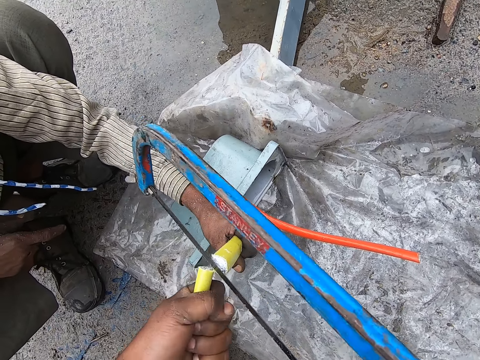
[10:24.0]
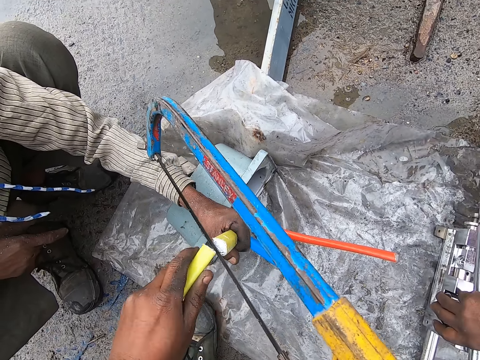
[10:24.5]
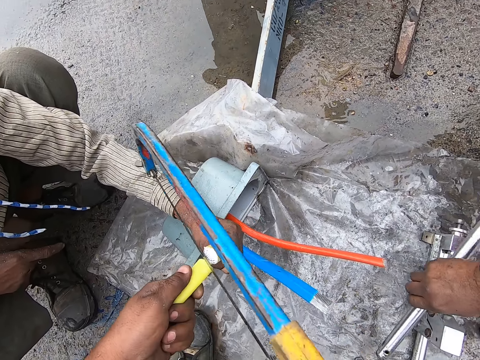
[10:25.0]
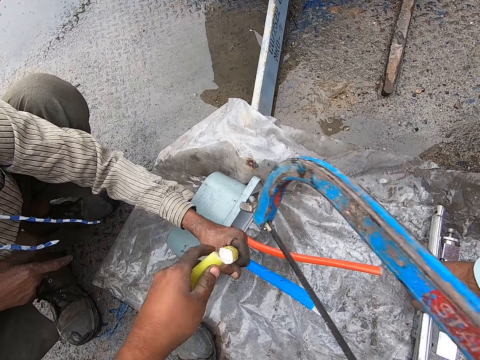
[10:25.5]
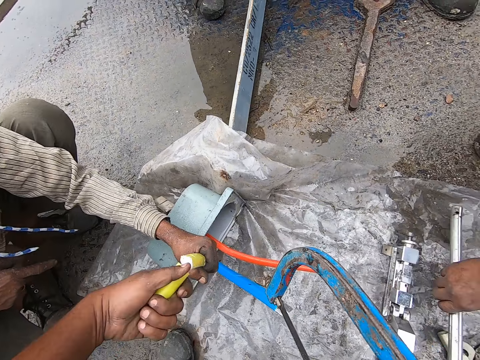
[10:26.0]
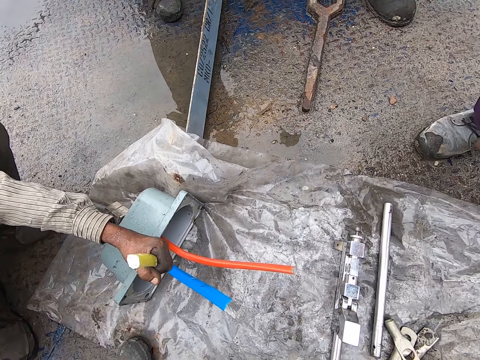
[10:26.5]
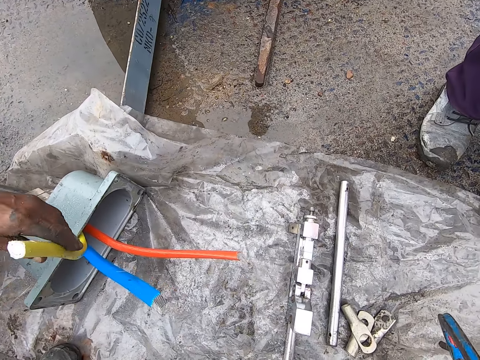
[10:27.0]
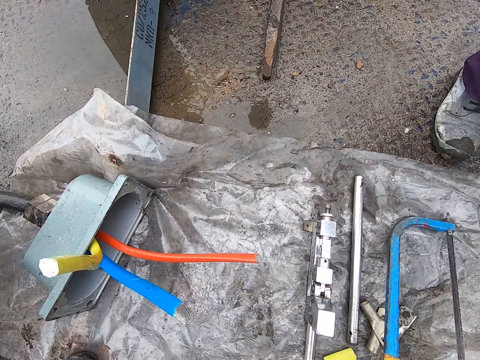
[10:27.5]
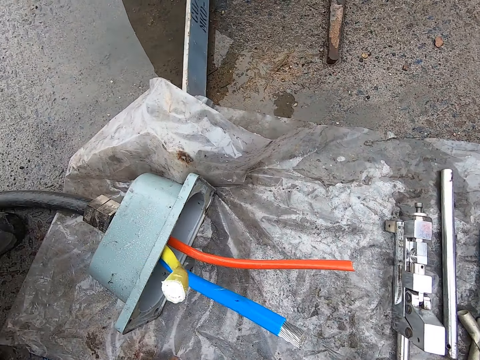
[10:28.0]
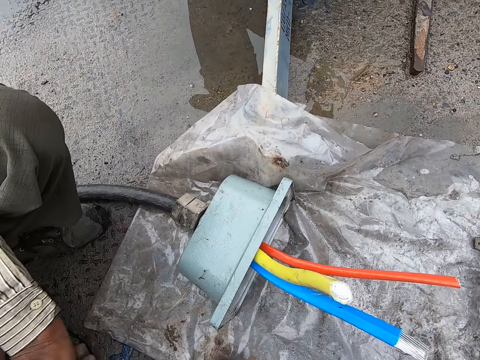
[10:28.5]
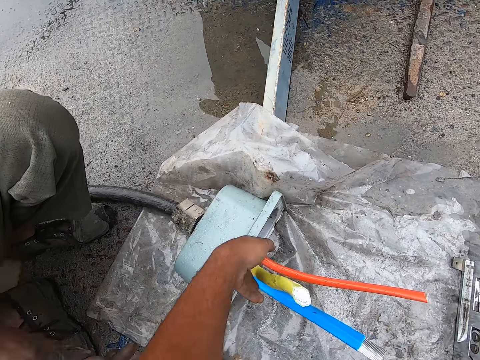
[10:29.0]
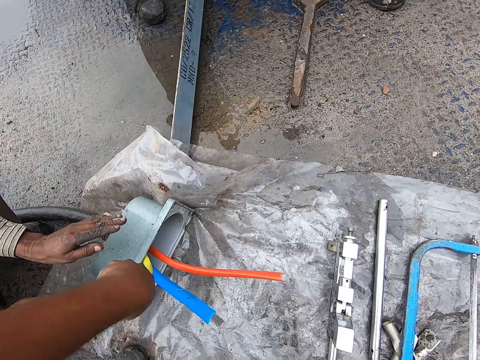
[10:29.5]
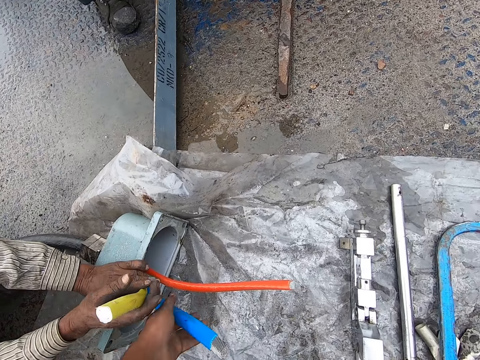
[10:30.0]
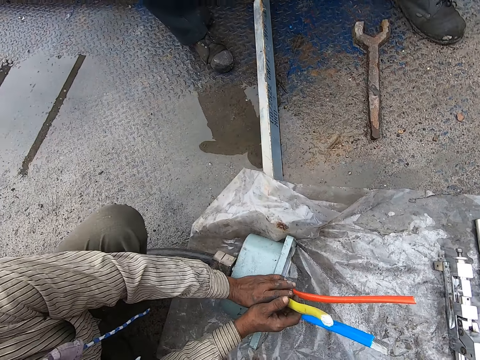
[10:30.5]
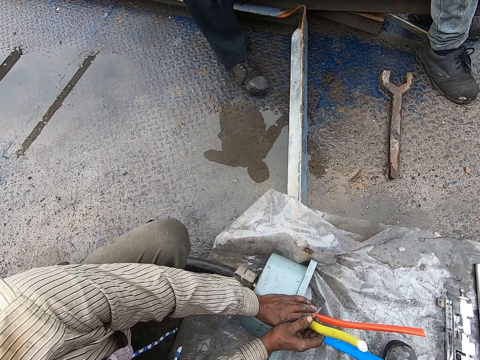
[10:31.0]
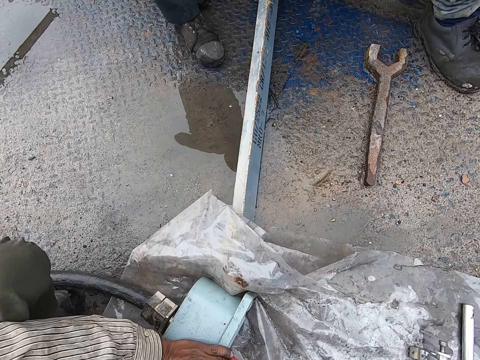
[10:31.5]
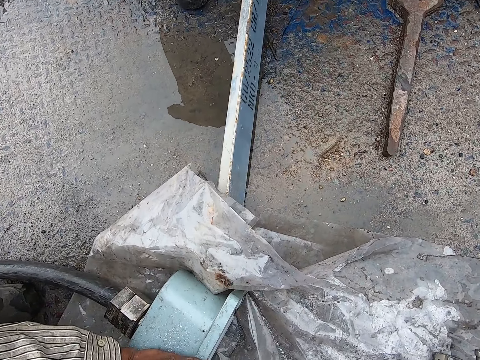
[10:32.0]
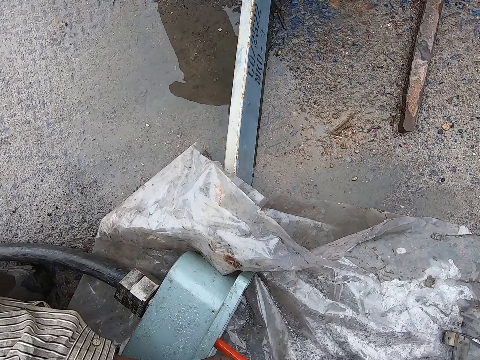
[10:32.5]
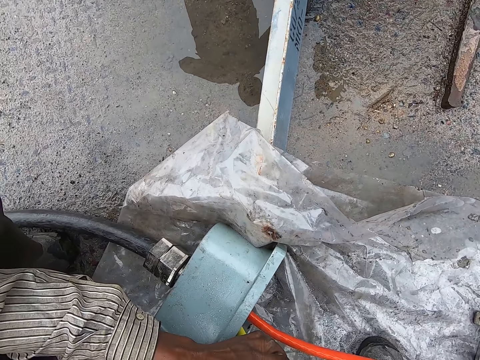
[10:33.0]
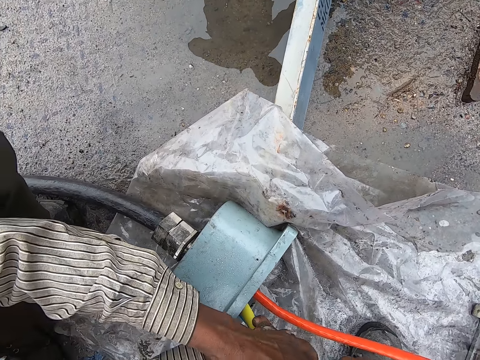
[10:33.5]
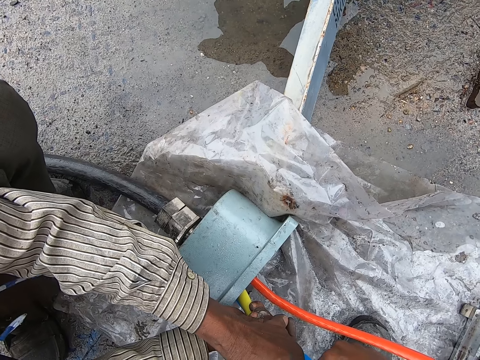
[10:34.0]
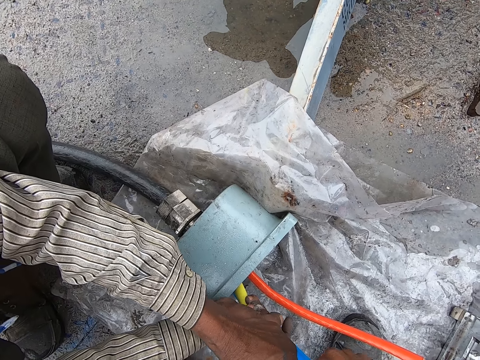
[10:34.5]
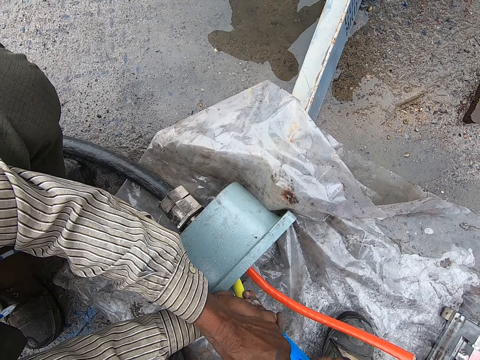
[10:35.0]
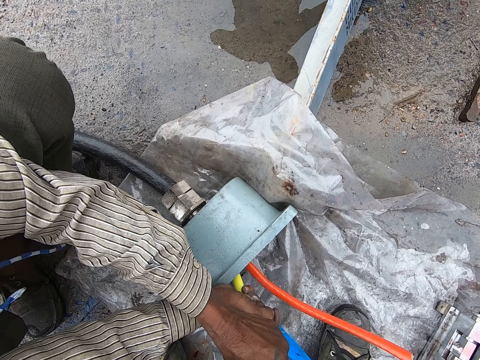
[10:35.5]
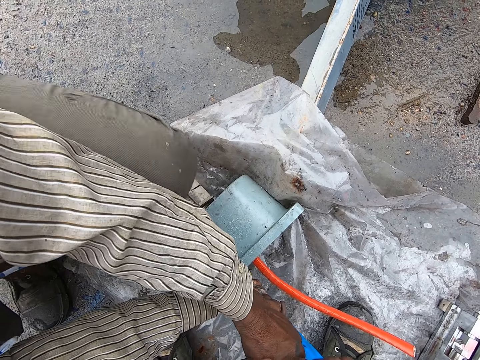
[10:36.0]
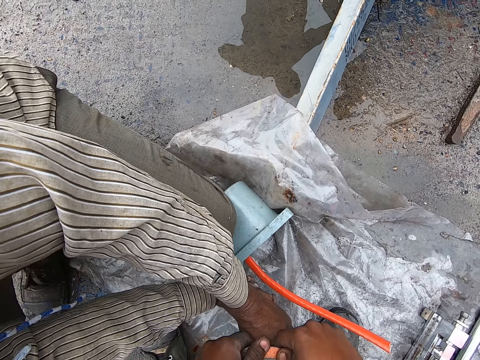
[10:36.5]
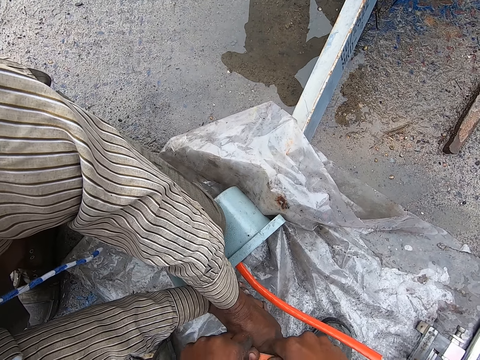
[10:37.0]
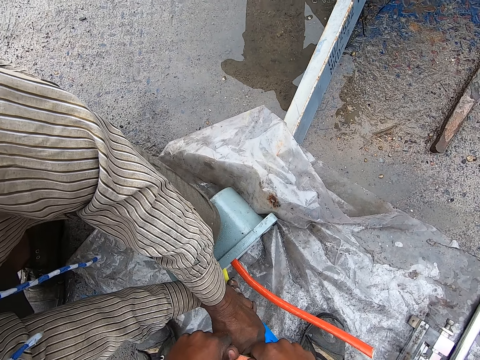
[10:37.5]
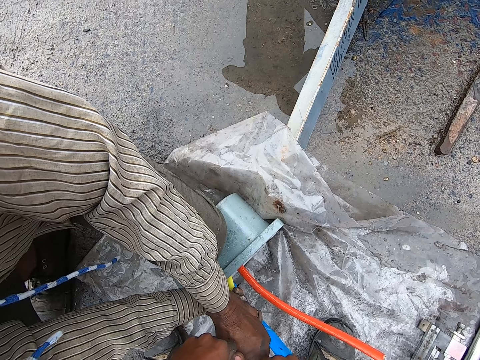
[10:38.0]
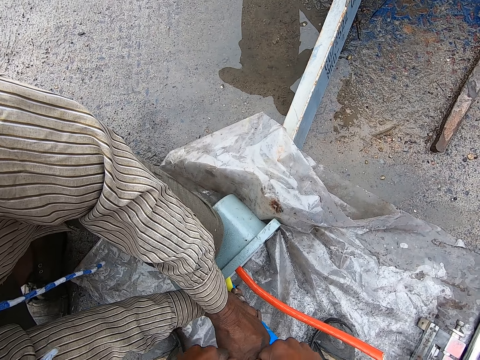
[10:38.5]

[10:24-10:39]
The camera wearer twists the wire cable with his left hand. A man holds the wire cable with his left hand. The camera wearer puts the hacksaw on the ground. He holds the wire cable with his left hand. The man holds the cable with both hands. The camera wearer looks around.

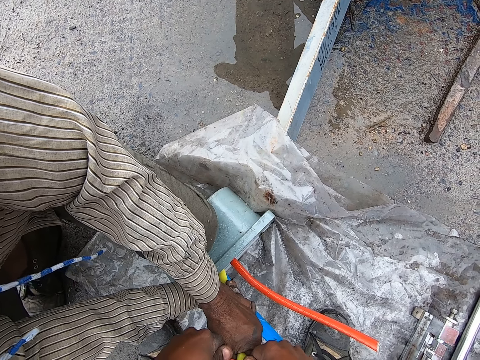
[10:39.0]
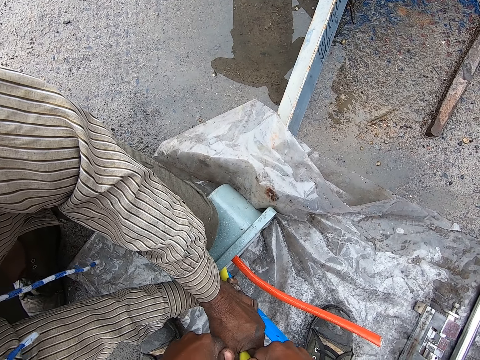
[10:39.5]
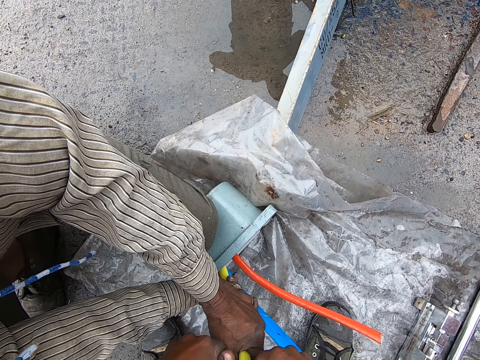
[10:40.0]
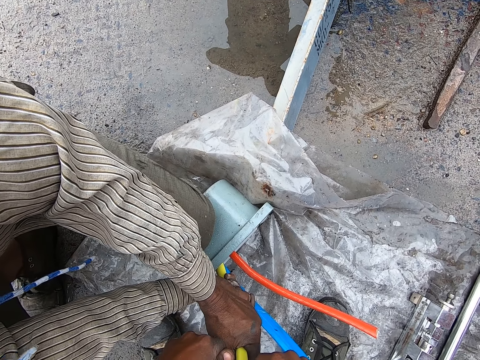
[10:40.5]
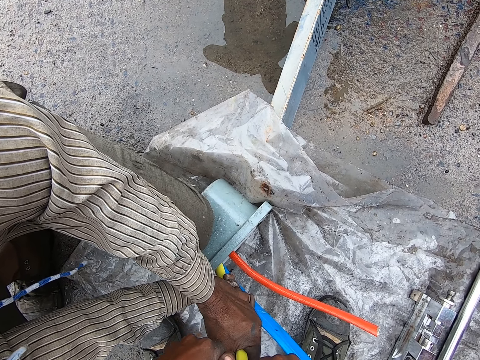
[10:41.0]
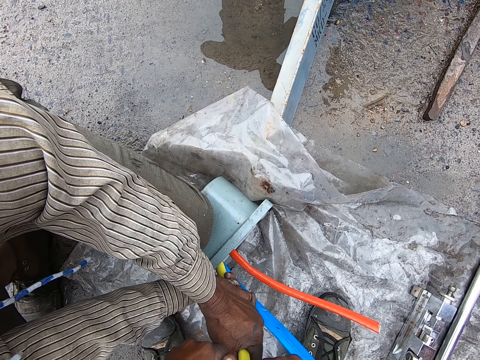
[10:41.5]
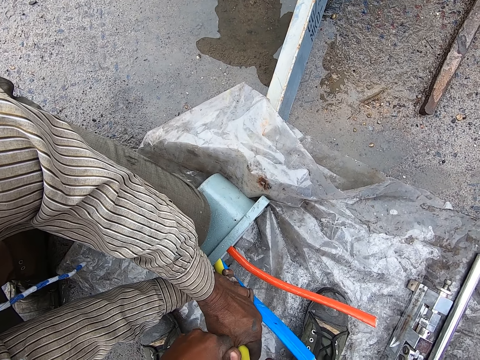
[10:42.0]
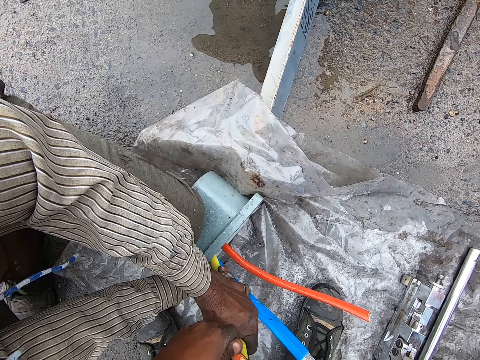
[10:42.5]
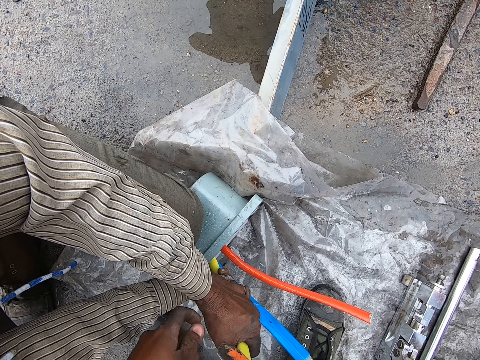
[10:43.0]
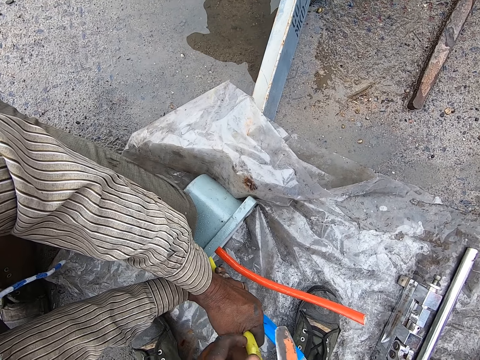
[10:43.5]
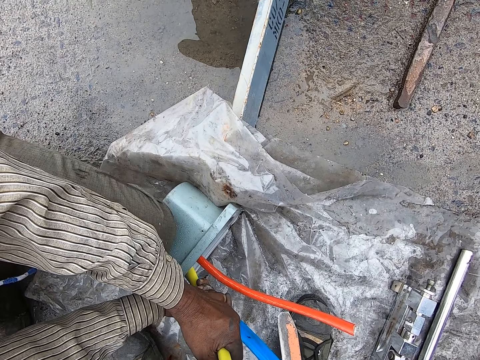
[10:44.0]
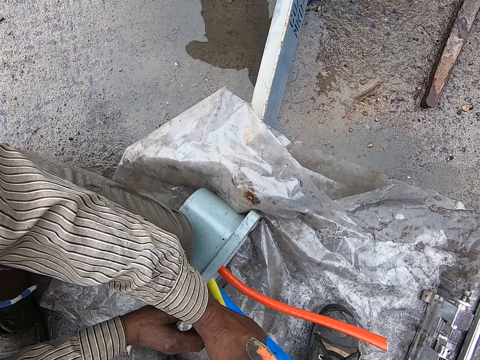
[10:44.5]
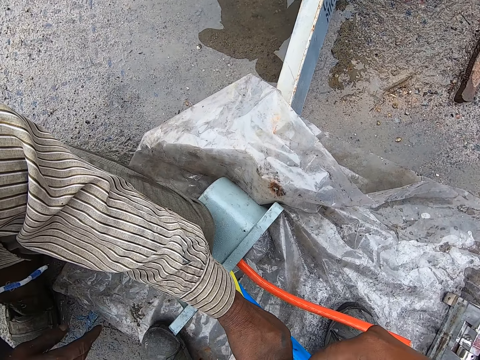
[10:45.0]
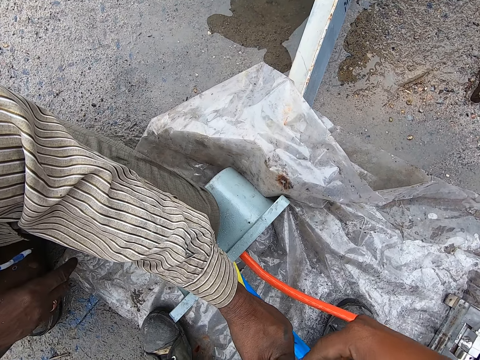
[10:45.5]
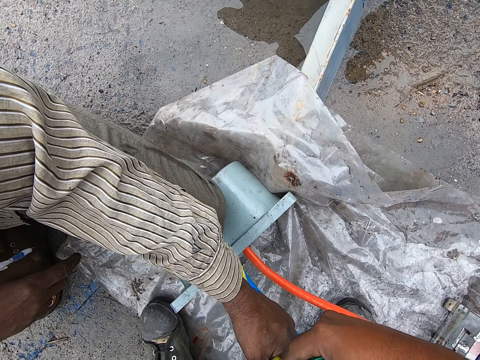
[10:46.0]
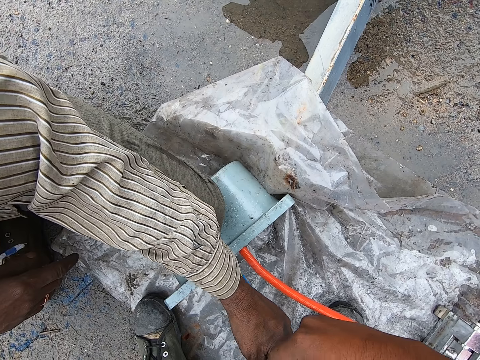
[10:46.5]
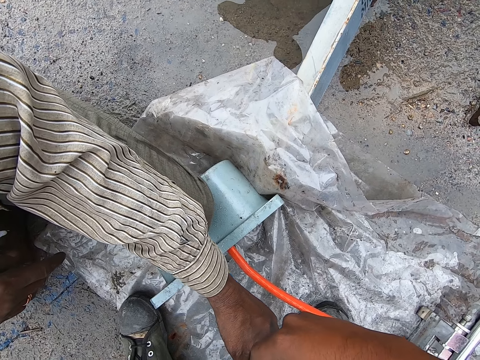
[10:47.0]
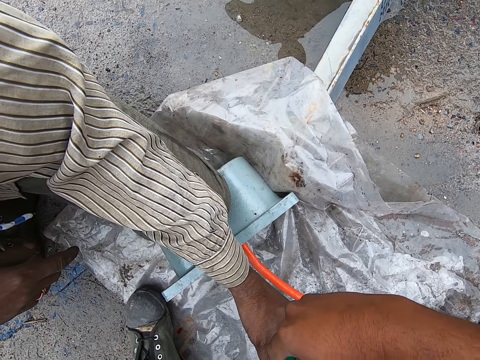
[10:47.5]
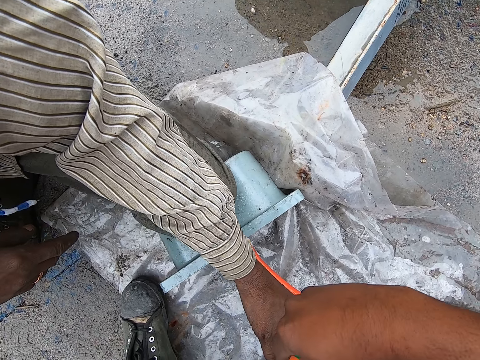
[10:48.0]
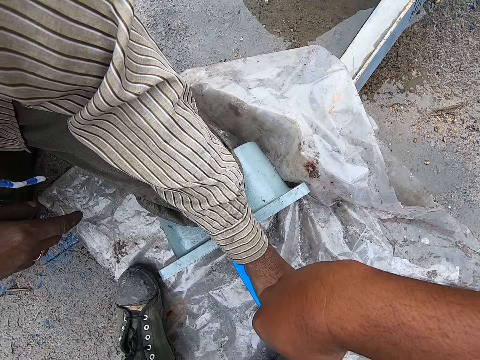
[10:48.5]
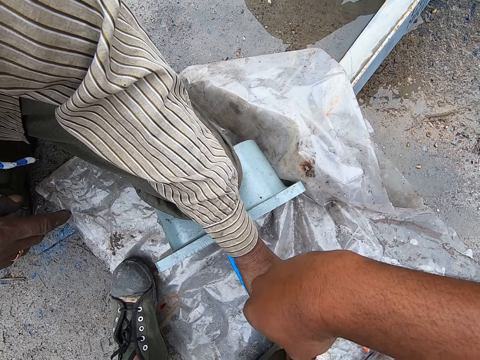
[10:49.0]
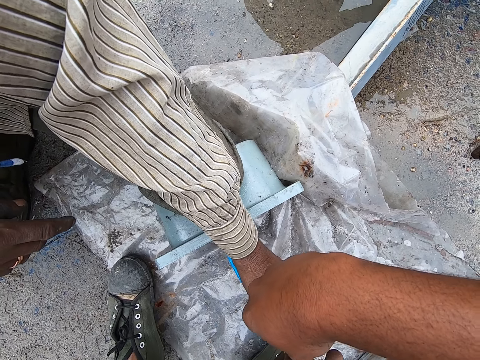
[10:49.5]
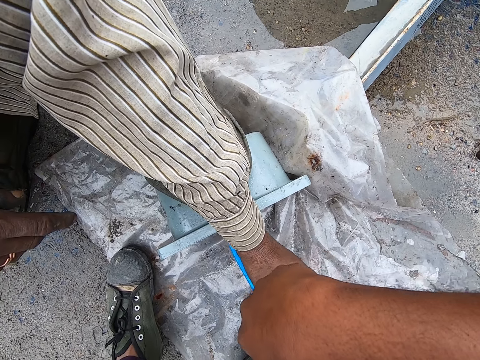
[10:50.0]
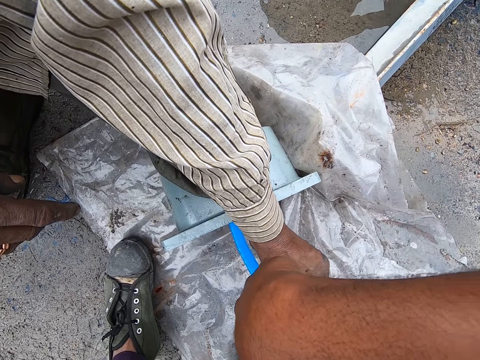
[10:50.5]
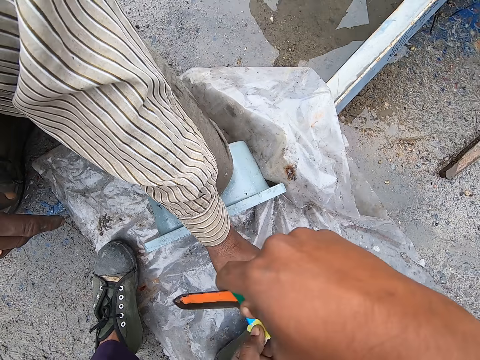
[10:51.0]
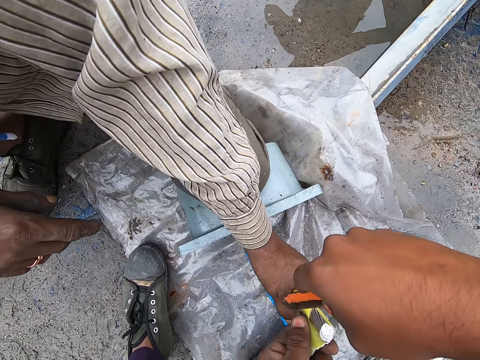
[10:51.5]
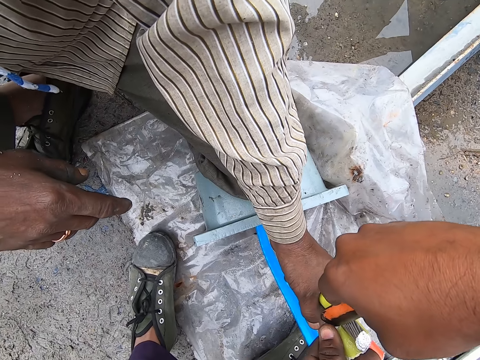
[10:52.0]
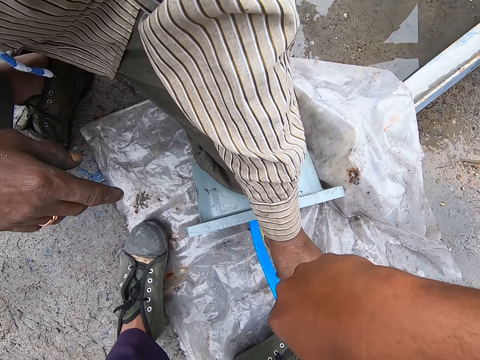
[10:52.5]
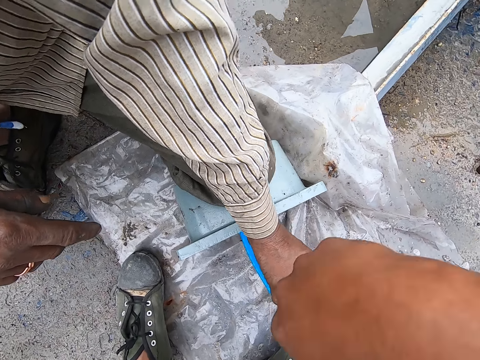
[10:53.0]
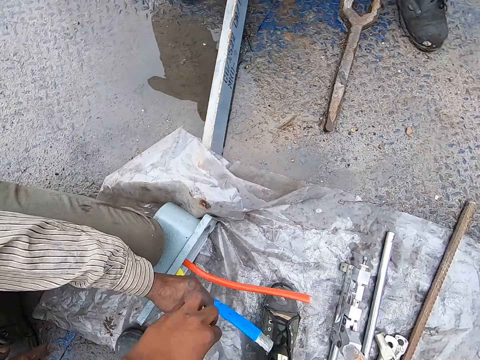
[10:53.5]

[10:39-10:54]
The camera wearer cuts the wire cable with a wire cutter knife. They cut the cable rubber. They cut the wire cable with the wire cutter knife.
